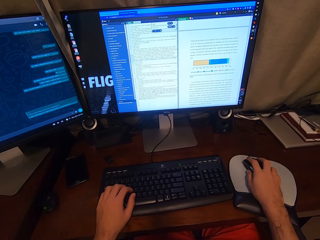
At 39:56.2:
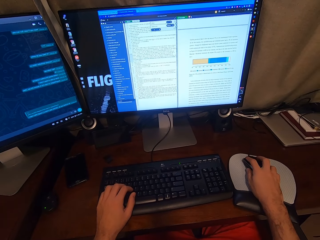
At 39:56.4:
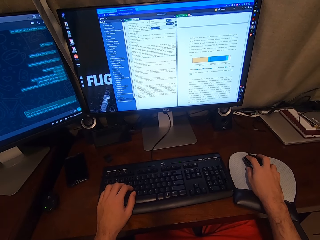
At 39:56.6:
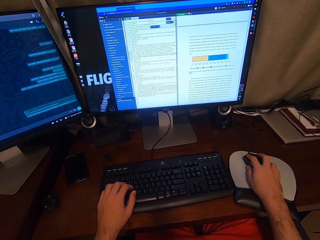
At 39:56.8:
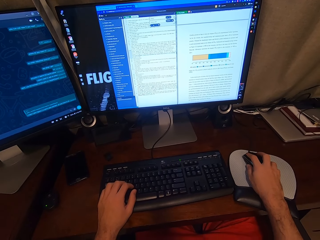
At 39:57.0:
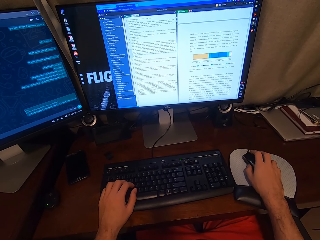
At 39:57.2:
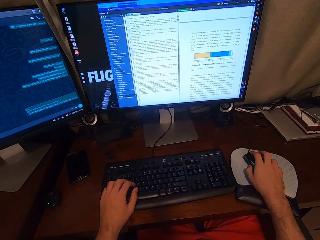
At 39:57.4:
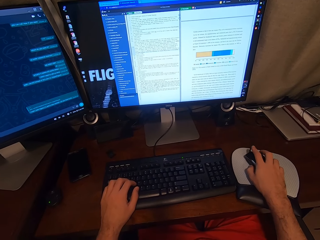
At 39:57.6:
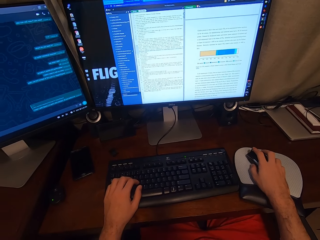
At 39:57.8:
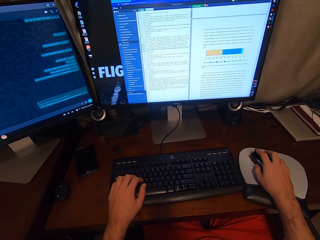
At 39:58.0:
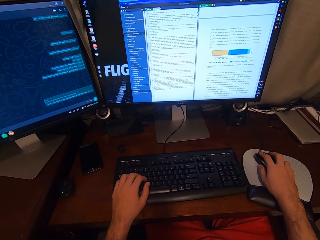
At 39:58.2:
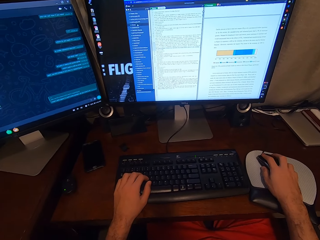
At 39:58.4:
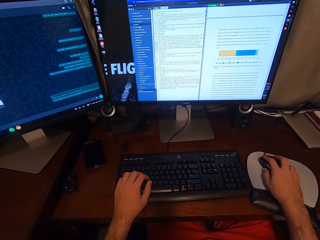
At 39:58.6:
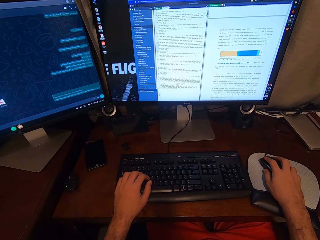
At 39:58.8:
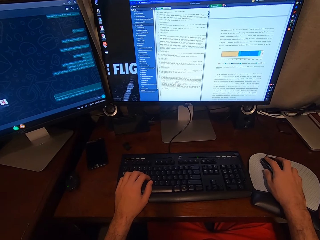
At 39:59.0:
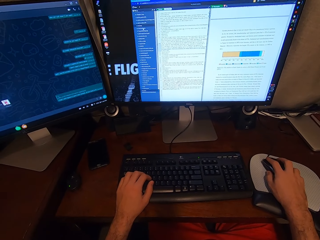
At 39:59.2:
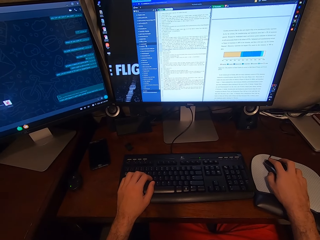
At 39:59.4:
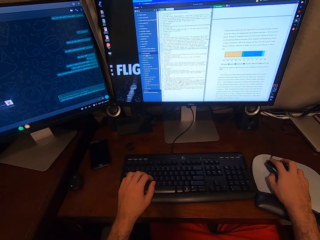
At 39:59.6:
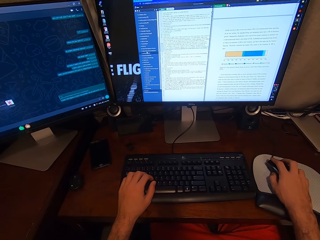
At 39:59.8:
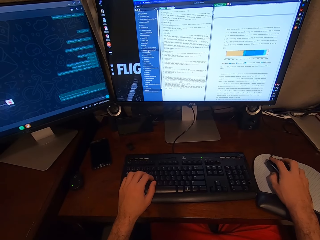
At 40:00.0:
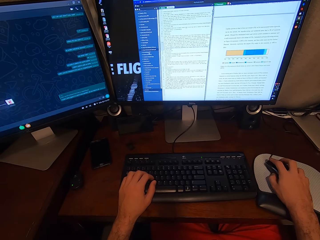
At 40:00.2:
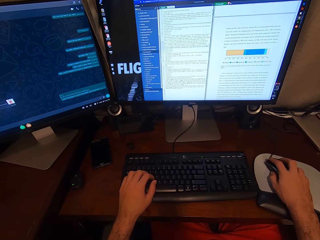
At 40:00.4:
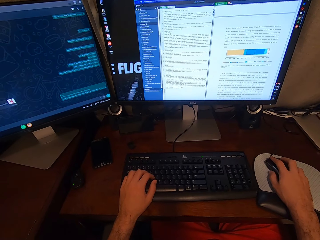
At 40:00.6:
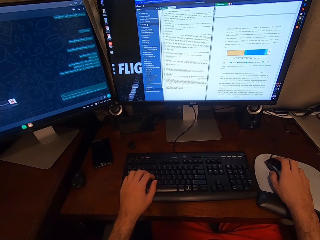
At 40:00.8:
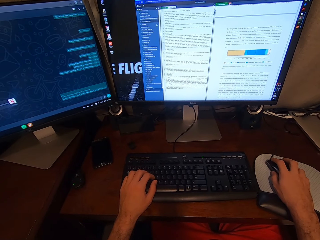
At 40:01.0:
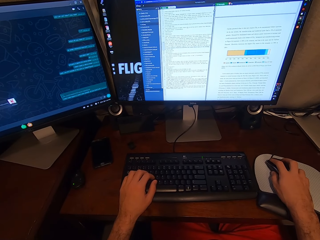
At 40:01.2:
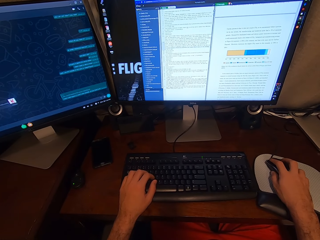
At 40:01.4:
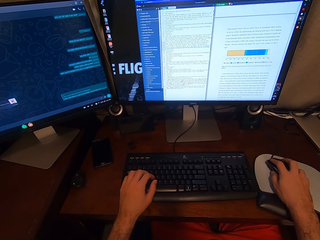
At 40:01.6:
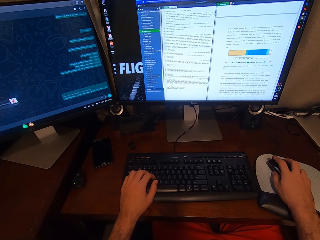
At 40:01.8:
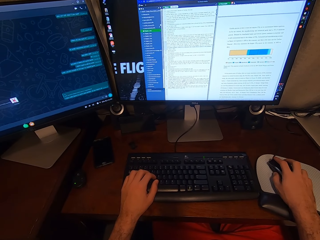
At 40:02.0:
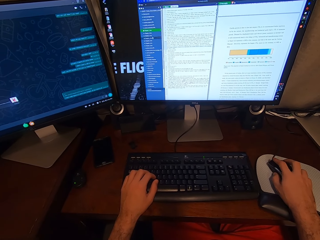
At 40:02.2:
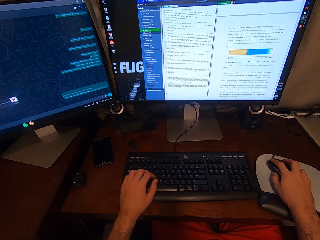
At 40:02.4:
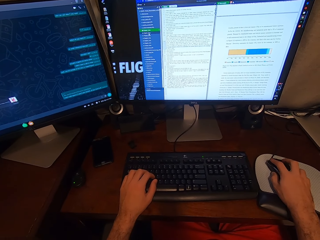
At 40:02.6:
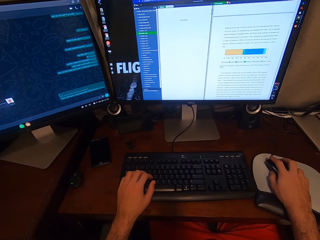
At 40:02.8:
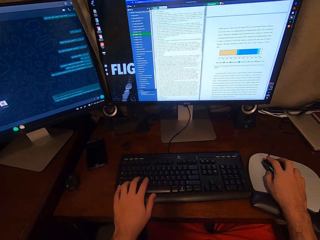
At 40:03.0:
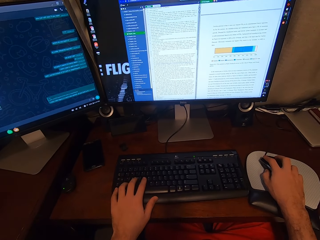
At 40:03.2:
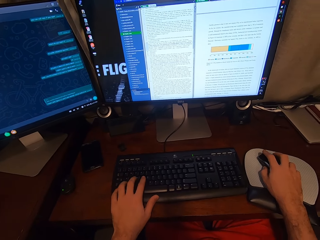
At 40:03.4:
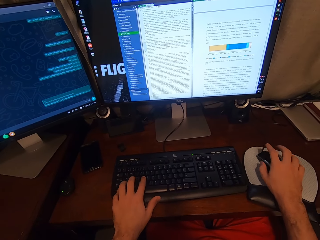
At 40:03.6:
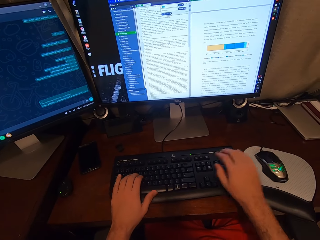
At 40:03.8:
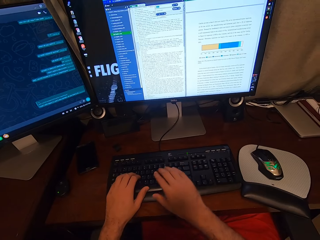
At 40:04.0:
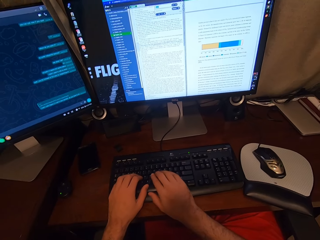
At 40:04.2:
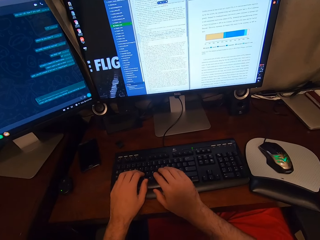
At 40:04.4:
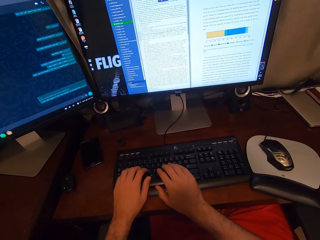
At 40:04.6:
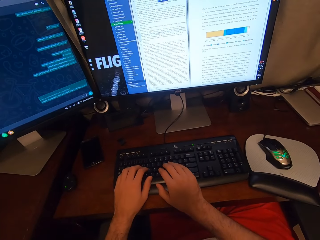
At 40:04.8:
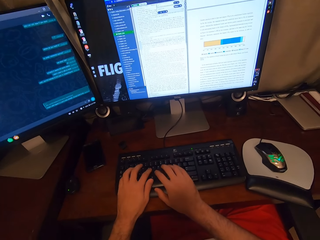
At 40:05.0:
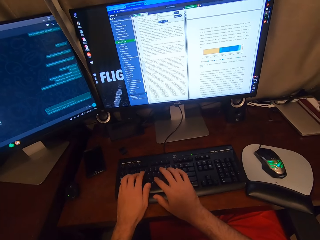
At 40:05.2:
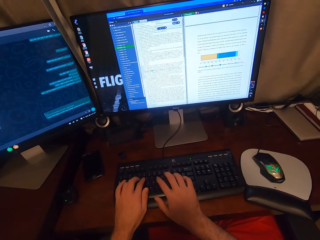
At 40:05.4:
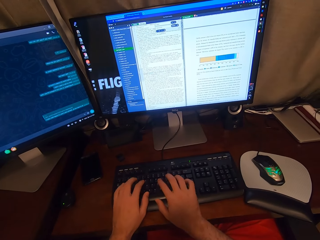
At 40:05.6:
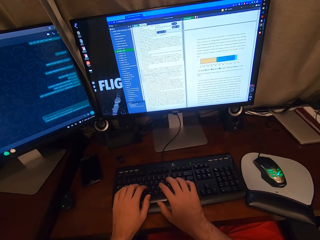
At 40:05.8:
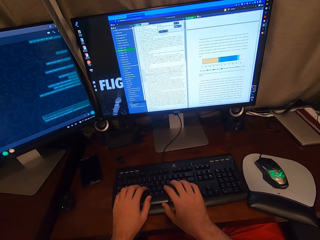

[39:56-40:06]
The camera wearer scrolls the computer. He types on the keyboard attached to the desktop computer with his hands.

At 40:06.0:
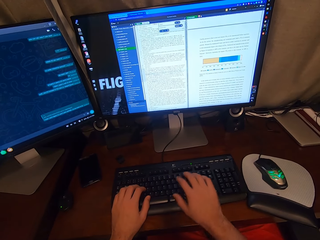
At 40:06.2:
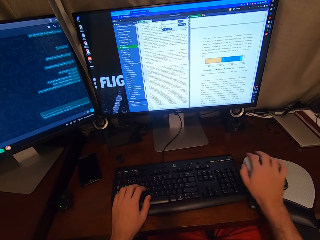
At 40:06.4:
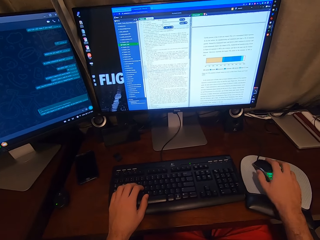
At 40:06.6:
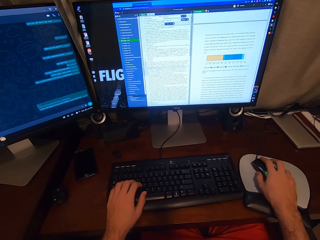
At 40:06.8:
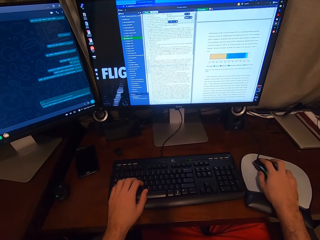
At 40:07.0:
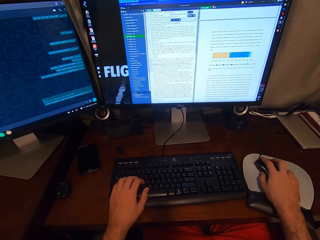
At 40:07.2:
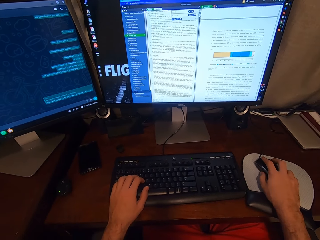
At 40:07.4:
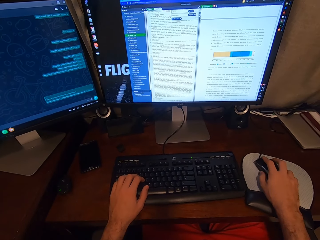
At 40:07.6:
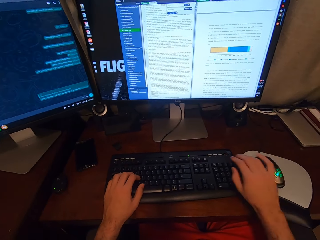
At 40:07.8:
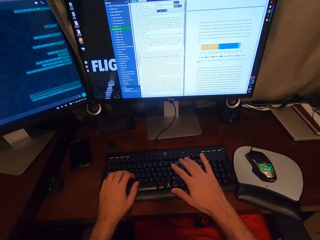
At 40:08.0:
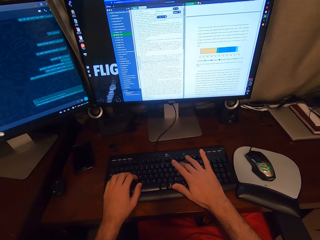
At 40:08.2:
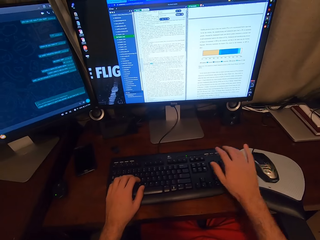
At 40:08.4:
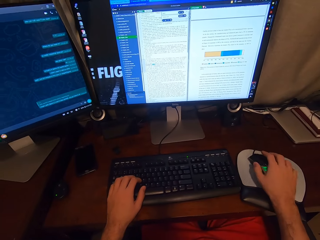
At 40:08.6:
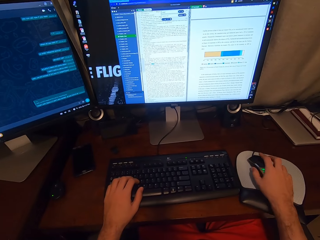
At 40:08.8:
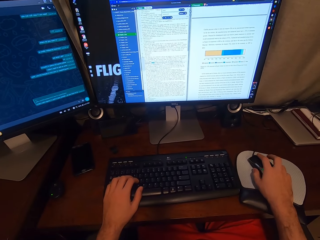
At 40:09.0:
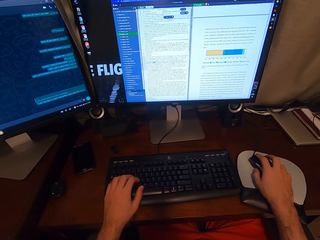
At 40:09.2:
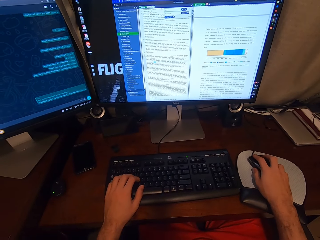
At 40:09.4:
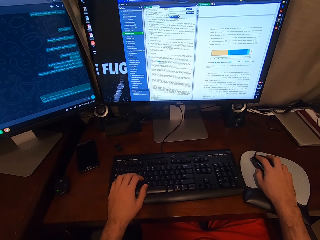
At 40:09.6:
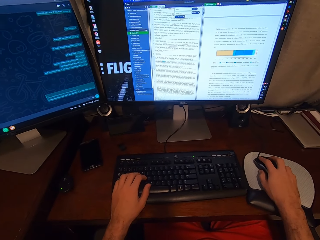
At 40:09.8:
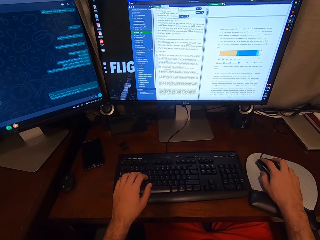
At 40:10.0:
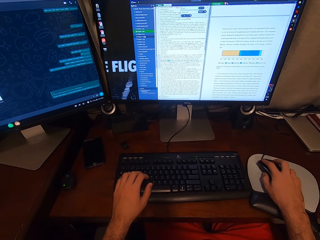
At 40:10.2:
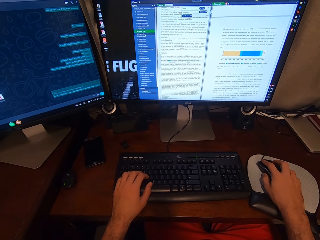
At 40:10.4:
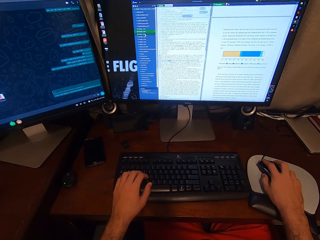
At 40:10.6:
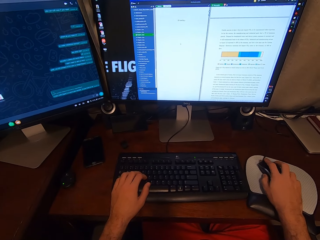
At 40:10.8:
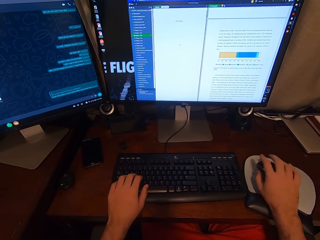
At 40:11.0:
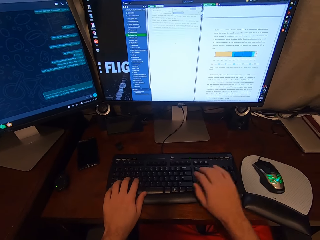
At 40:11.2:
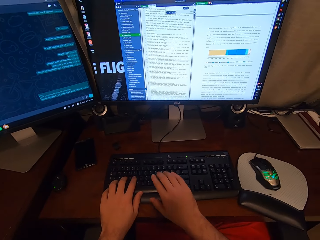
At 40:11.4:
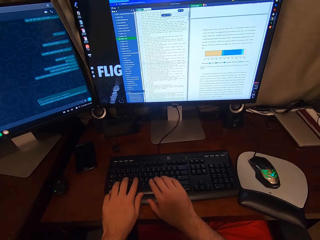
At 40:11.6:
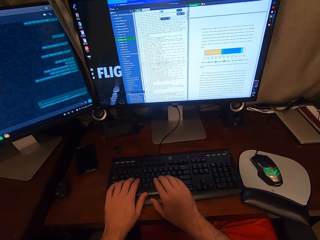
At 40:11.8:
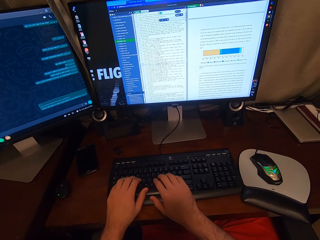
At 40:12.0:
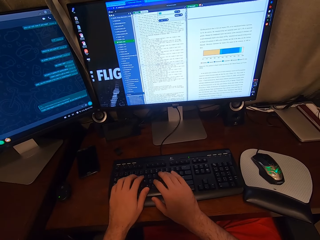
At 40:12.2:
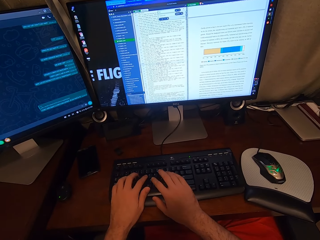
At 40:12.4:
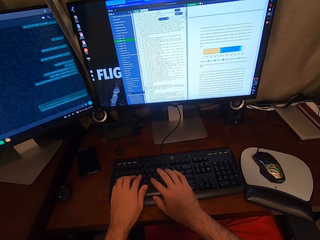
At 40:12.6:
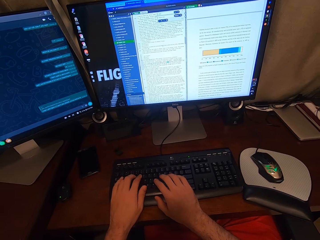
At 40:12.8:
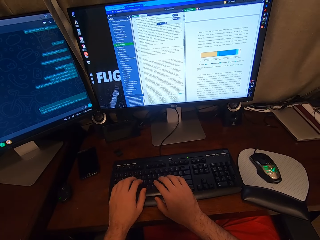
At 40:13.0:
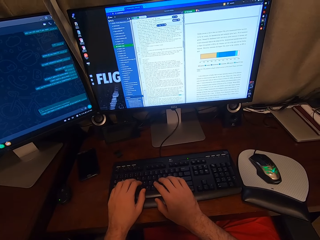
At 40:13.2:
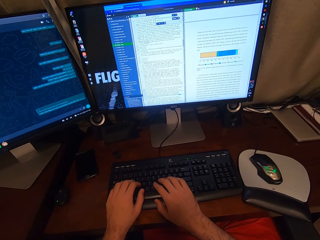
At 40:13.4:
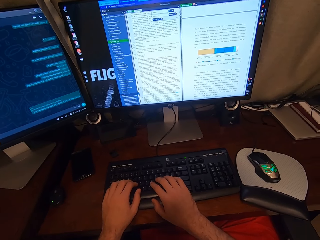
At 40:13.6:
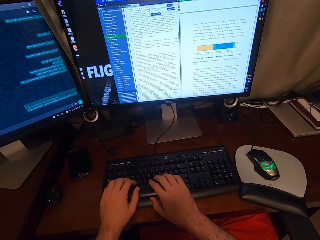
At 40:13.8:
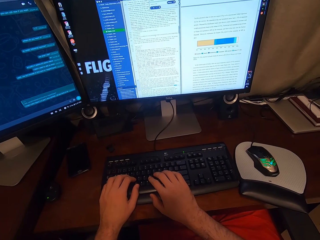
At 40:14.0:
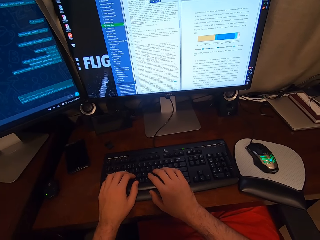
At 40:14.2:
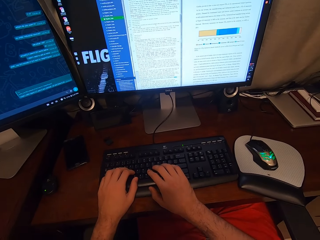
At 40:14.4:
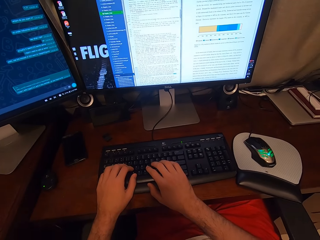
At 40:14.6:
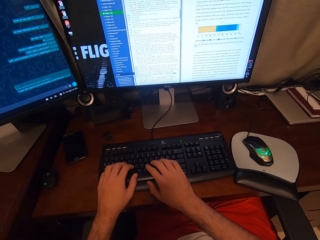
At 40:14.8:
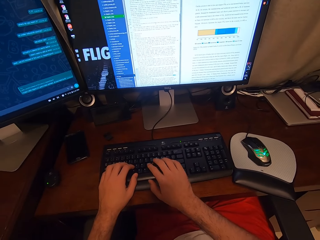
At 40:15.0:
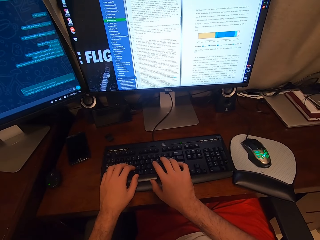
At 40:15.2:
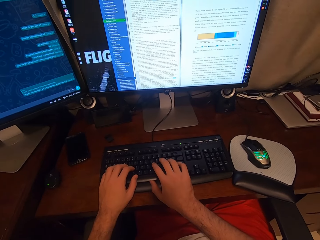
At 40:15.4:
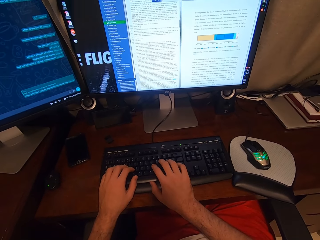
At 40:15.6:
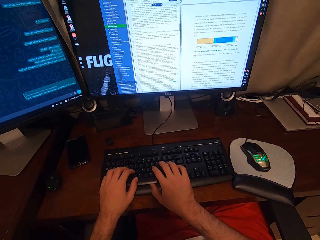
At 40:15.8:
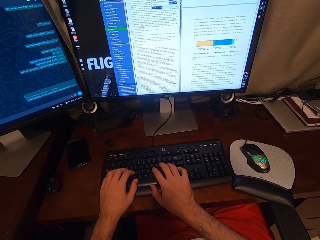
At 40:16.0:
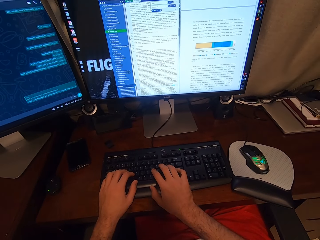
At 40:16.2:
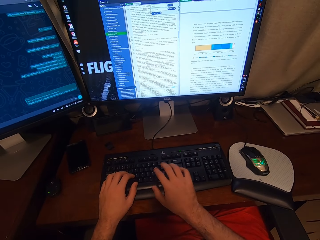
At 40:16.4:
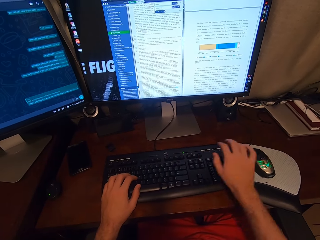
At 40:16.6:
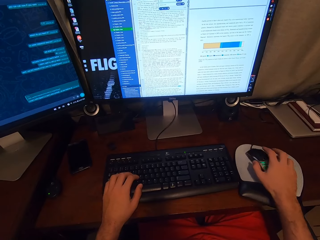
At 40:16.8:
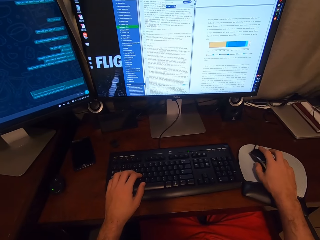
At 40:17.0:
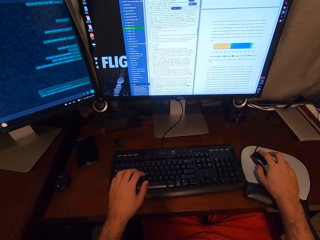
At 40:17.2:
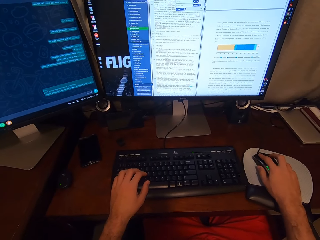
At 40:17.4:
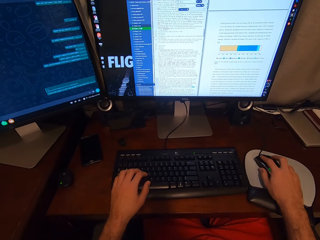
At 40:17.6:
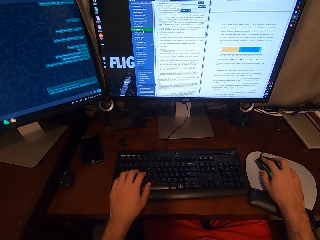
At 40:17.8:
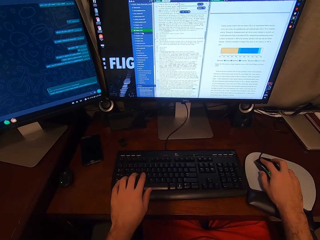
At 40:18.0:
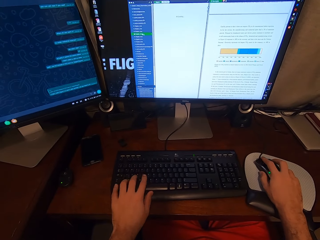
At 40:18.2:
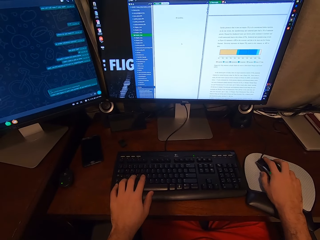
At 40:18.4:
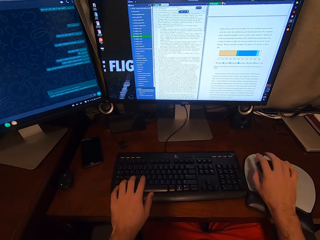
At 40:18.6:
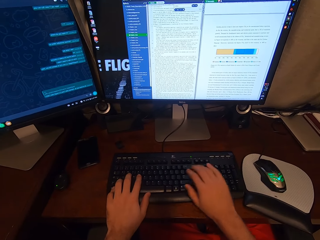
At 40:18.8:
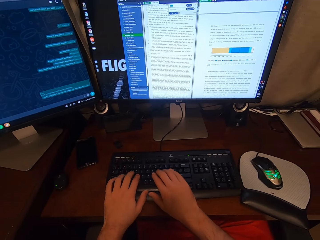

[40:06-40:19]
The camera wearer holds the USB mouse attached to the desktop computer with his right hand. He types on the keyboard attached to the desktop computer with his right hand. He clicks on the USB mouse attached to the desktop computer with his right hand. He types on the keyboard attached to the desktop computer with his hands. He clicks on the USB mouse attached to the desktop computer with his right hand. He scrolls the computer.
